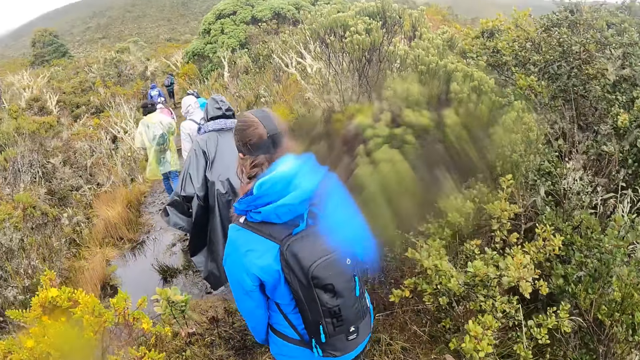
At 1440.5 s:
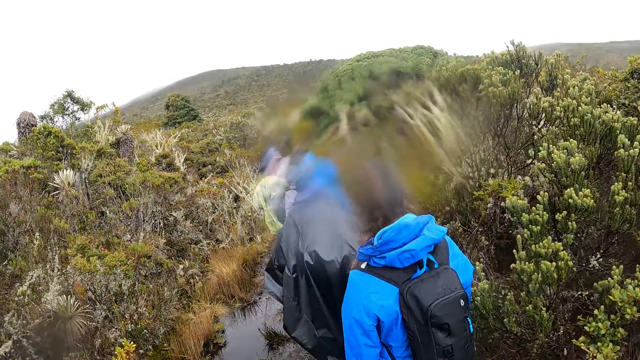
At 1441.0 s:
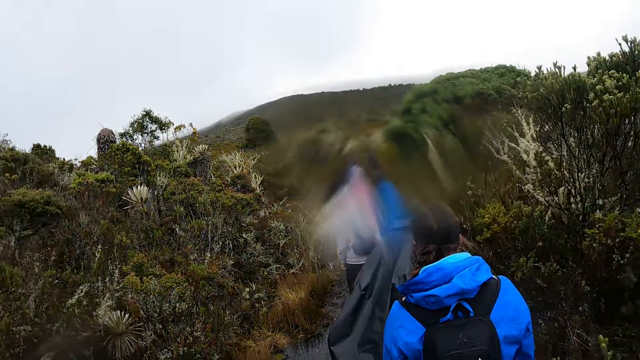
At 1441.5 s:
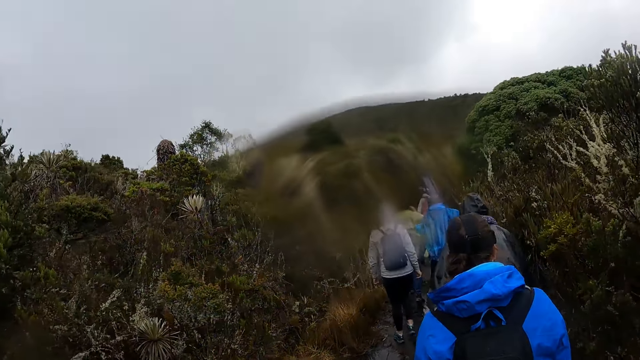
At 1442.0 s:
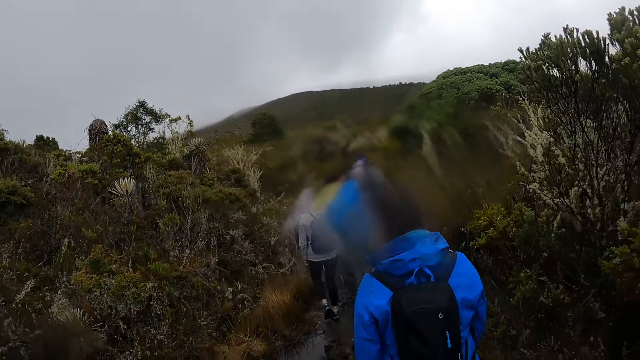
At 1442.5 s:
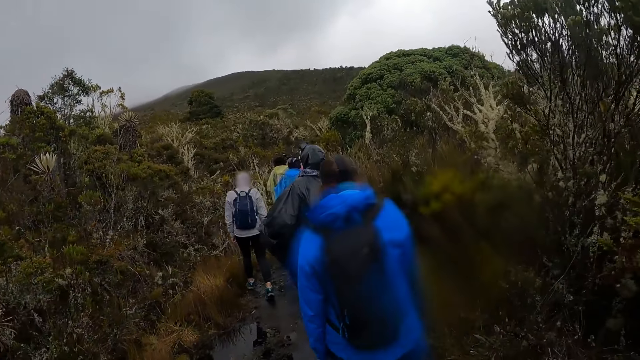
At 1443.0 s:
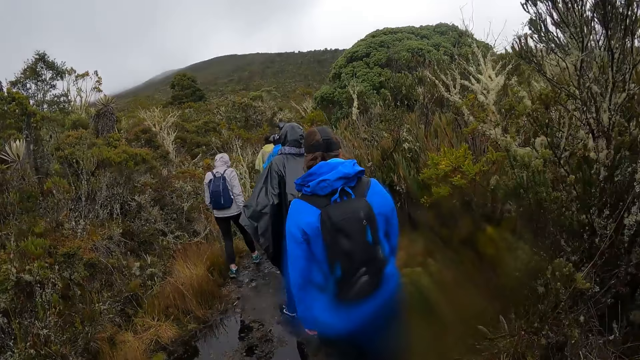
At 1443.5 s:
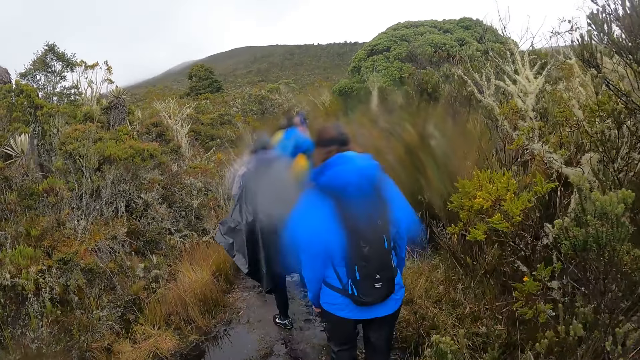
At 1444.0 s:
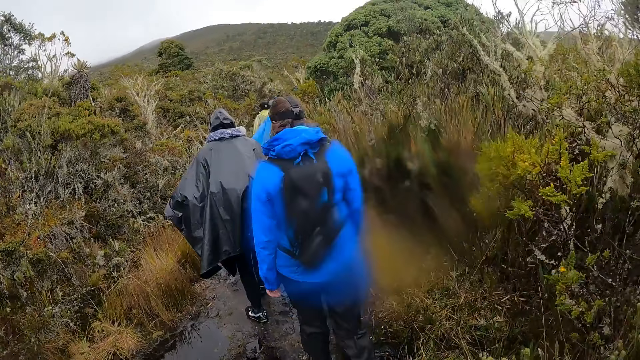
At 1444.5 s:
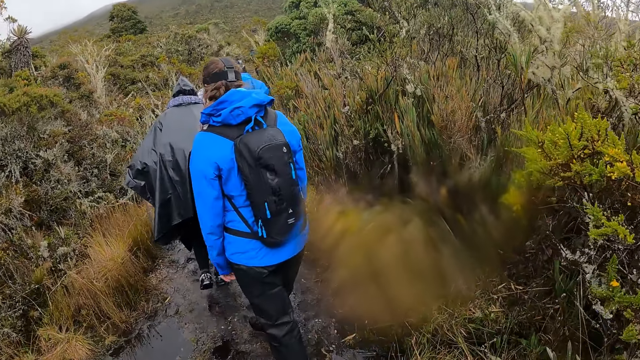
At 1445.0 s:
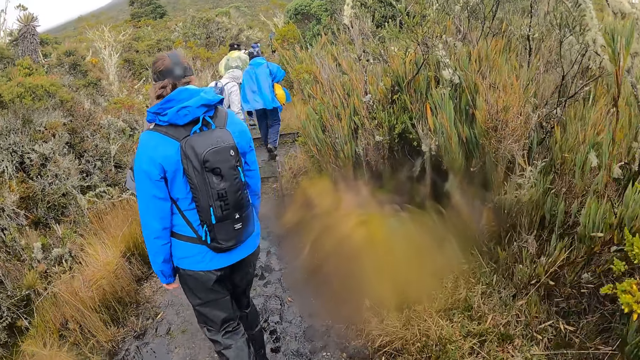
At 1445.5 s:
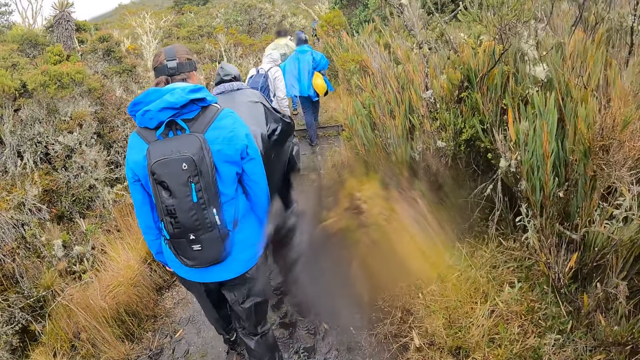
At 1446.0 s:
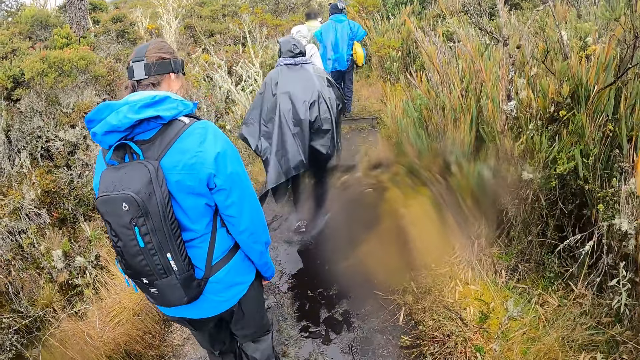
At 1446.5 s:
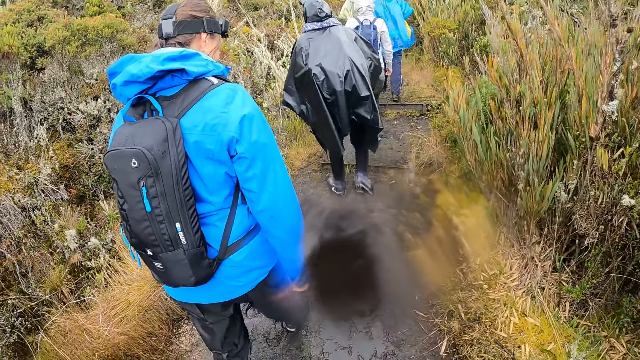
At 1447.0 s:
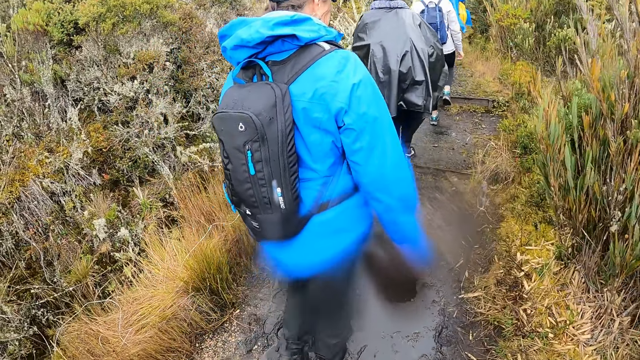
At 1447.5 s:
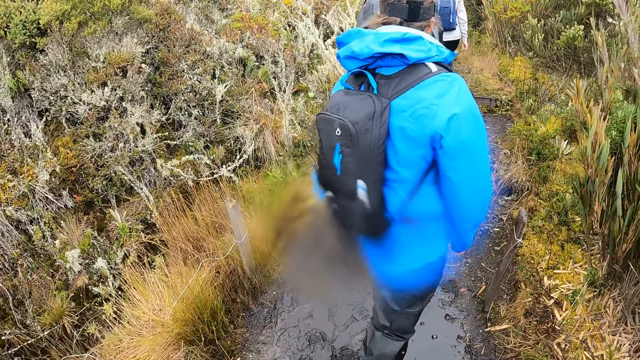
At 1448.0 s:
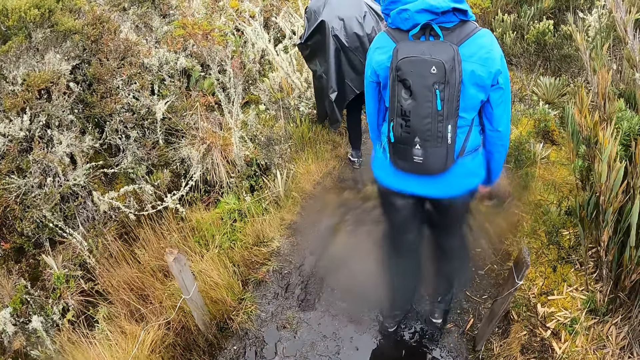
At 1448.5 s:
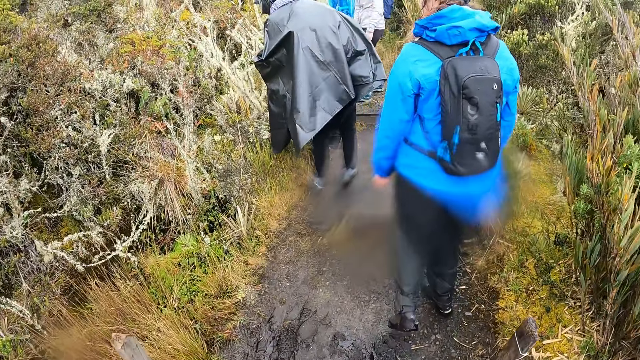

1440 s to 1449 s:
The camera wearer walks around with men. They look up the hills. They walk around with the men.

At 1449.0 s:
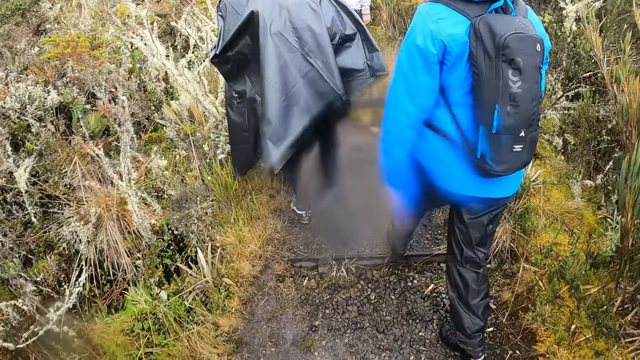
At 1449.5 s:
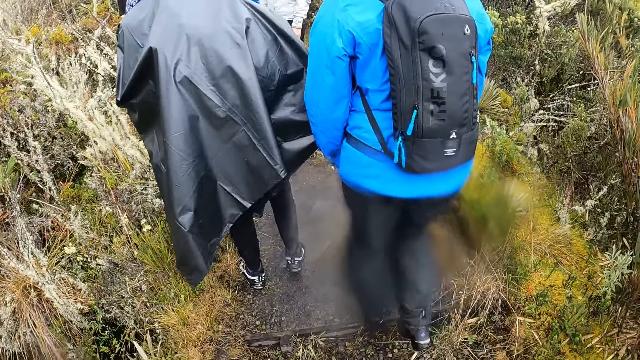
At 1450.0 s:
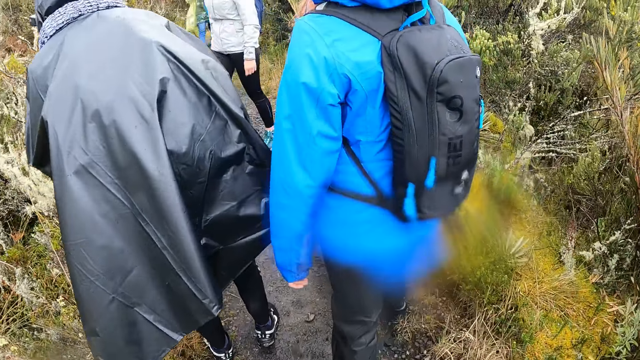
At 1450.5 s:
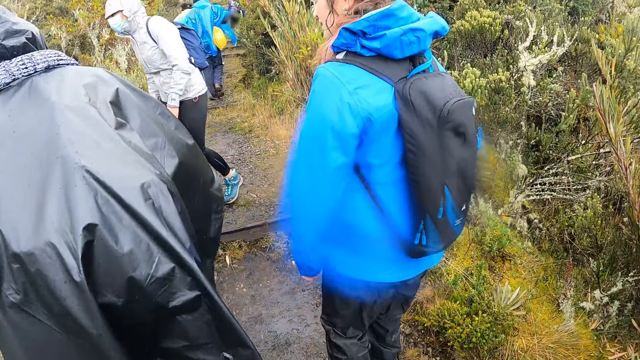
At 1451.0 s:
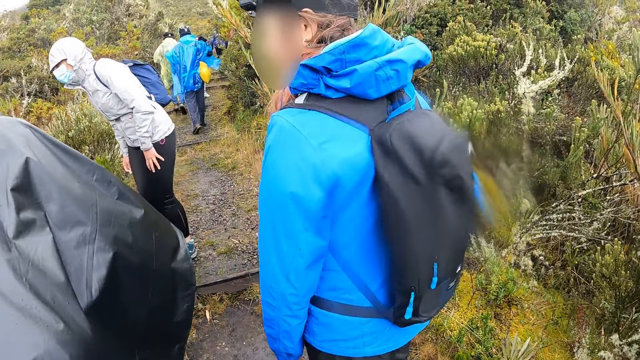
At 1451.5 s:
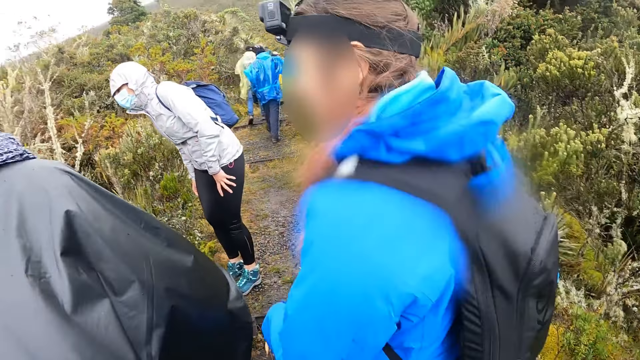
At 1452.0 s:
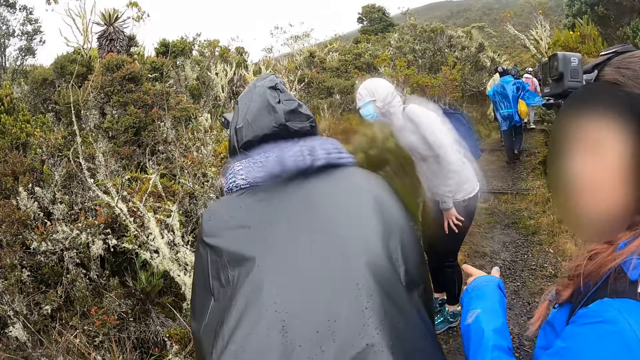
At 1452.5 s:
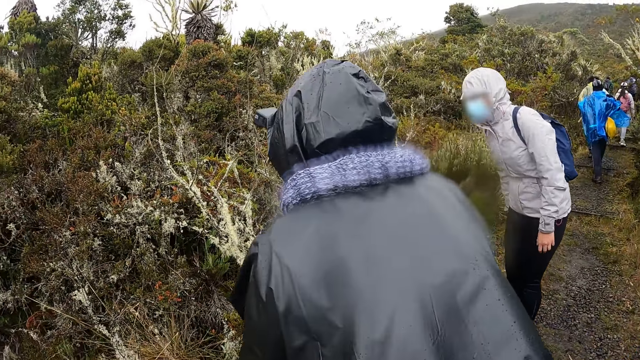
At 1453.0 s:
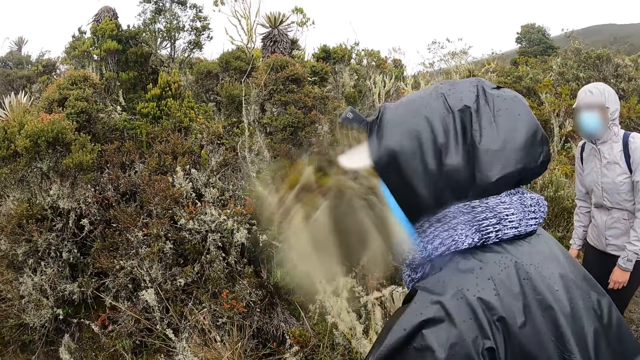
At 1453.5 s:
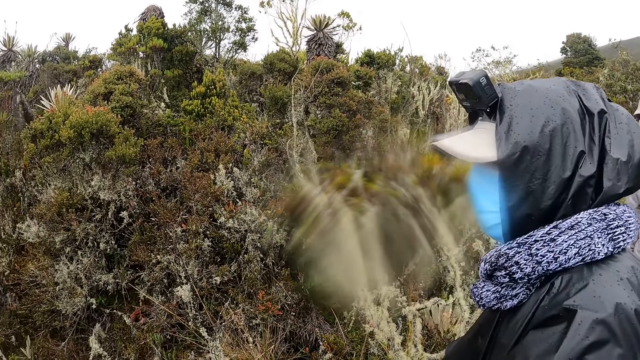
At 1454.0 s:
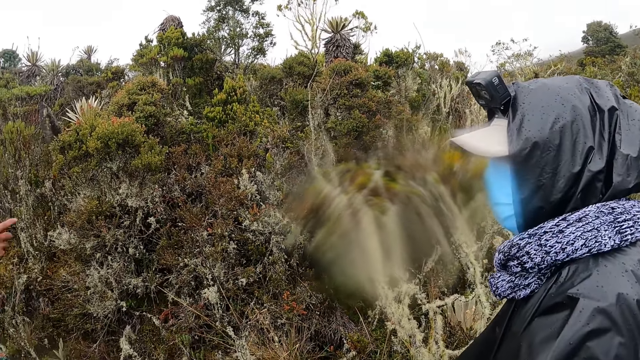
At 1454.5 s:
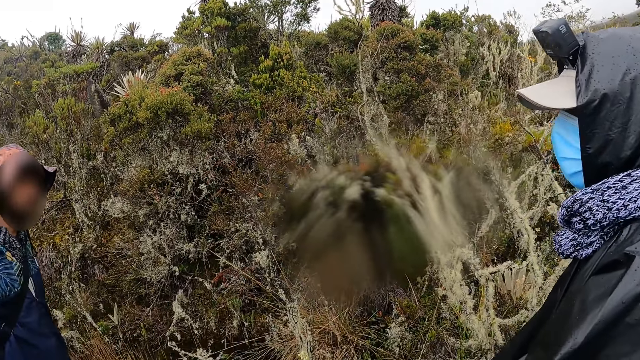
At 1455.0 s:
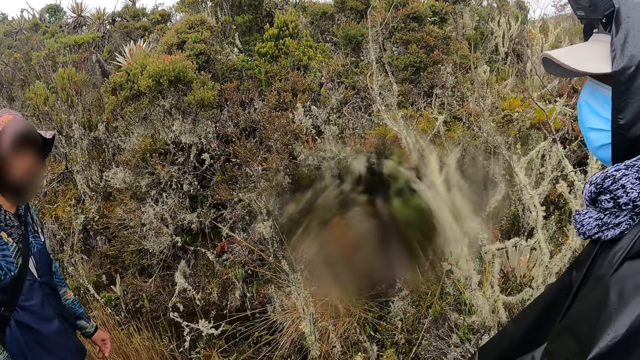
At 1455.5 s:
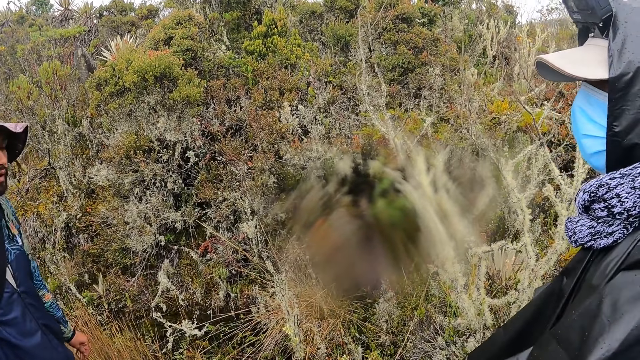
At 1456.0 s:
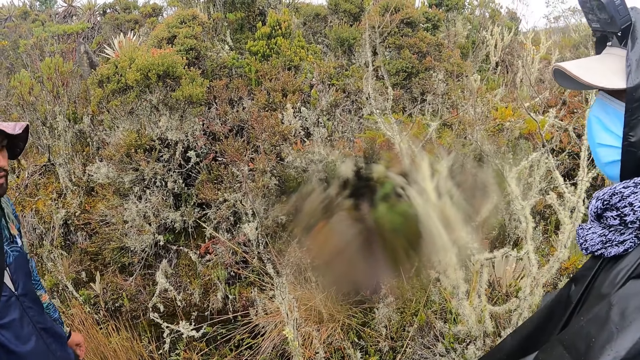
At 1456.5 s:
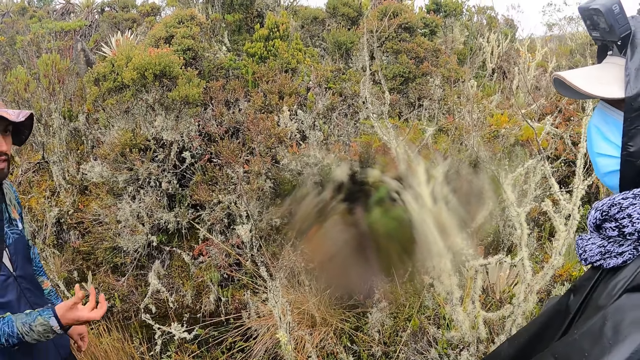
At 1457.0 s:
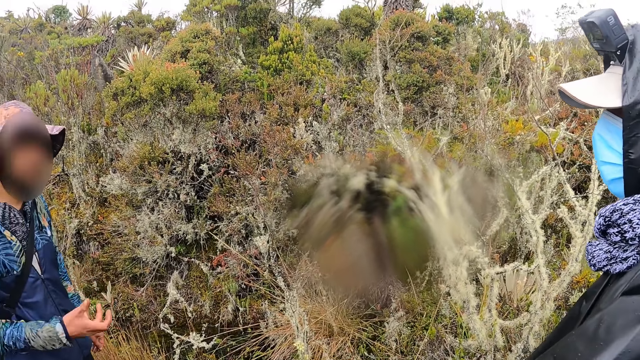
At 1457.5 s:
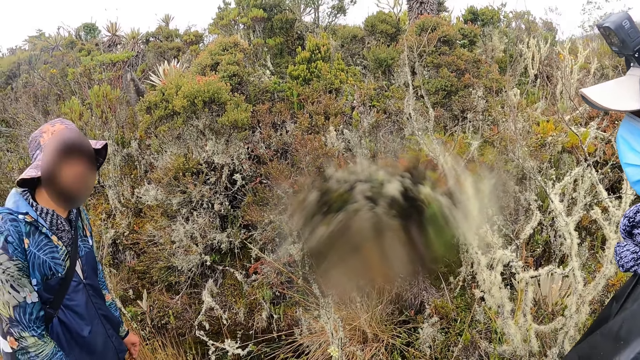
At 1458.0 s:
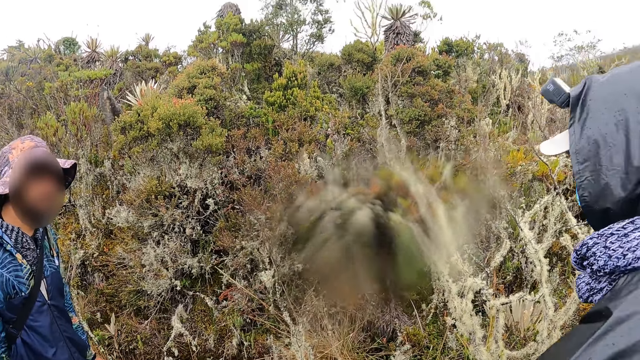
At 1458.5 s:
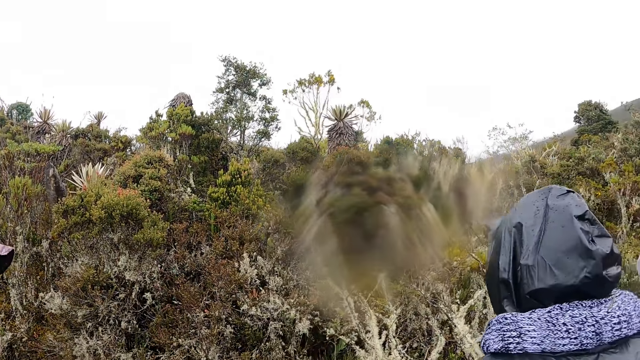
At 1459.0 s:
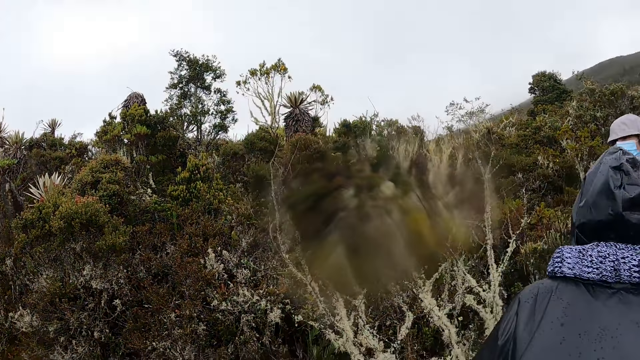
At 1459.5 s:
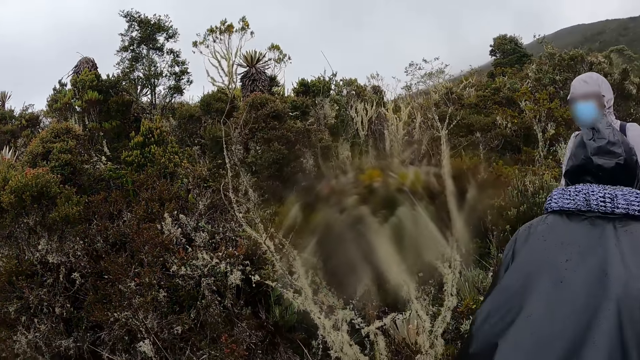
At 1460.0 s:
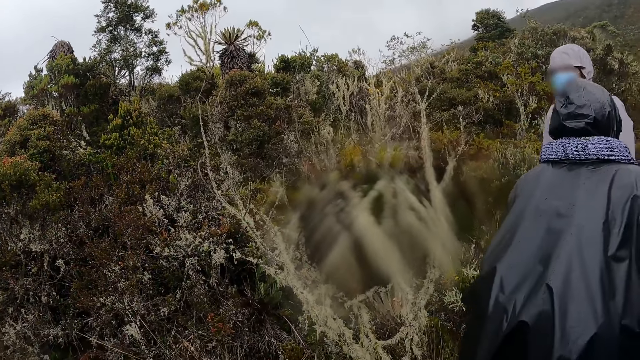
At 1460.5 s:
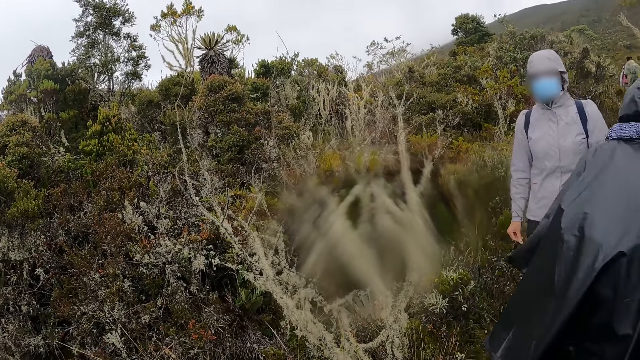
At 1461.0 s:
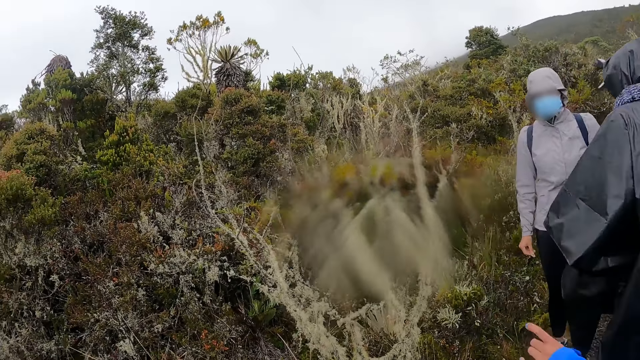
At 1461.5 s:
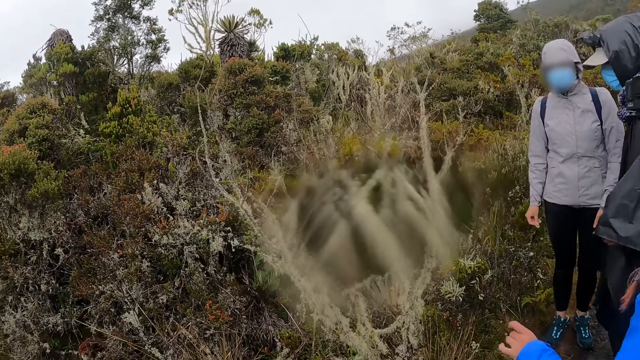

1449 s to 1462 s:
The camera wearer looks at a man. They look at something. Another man converses with the camera wearer.
